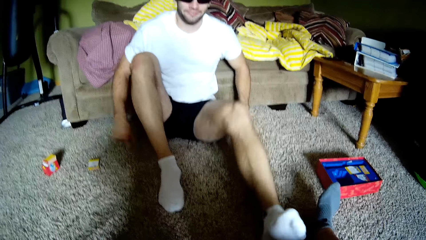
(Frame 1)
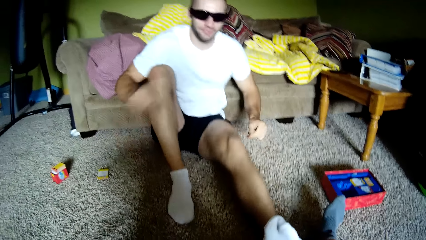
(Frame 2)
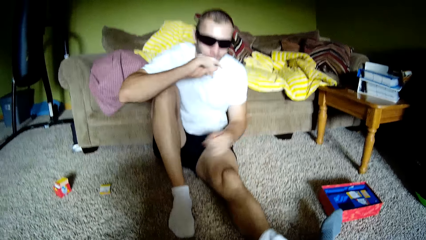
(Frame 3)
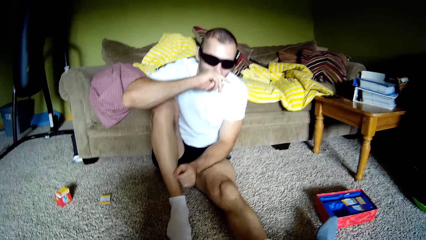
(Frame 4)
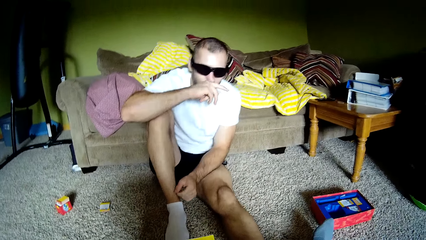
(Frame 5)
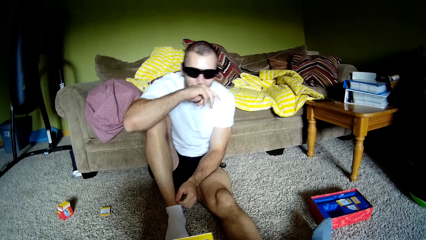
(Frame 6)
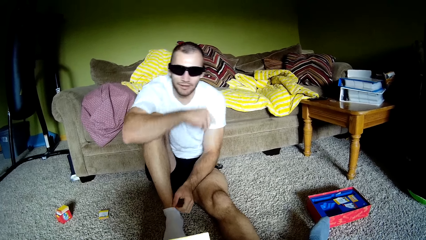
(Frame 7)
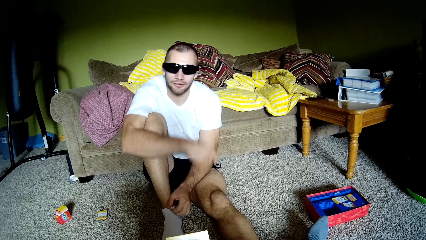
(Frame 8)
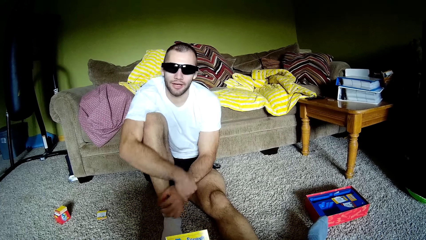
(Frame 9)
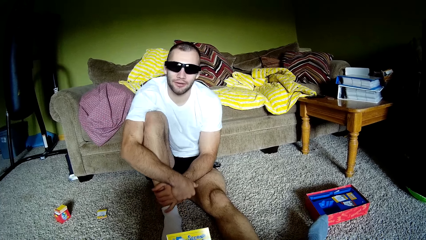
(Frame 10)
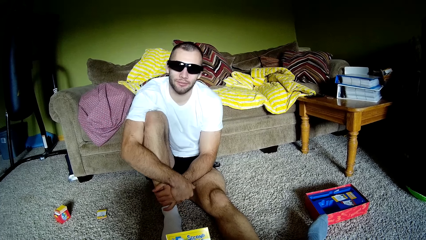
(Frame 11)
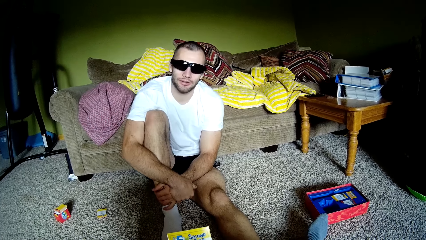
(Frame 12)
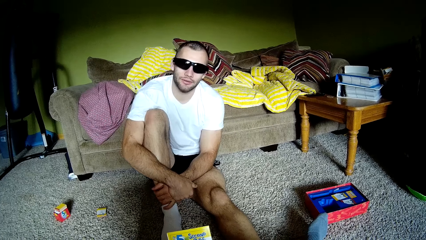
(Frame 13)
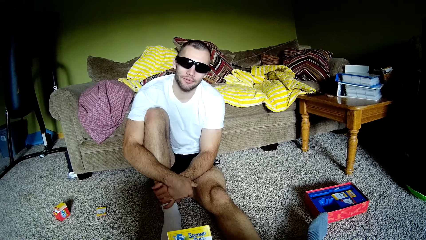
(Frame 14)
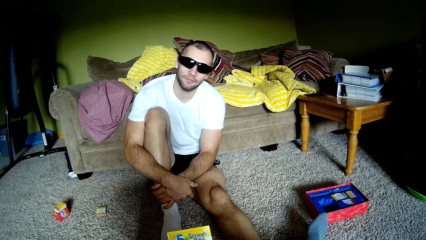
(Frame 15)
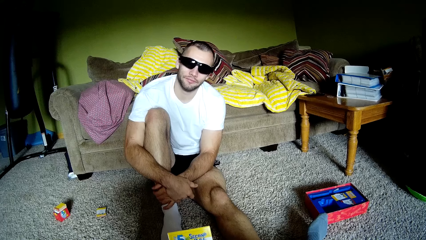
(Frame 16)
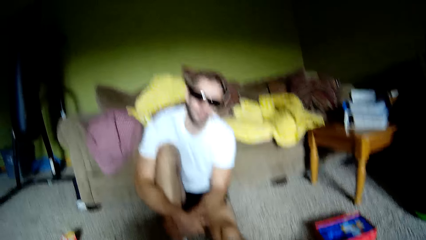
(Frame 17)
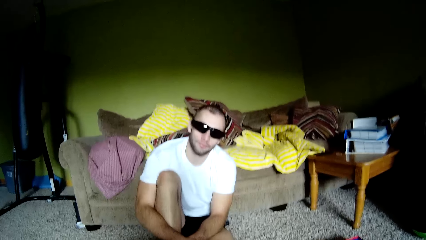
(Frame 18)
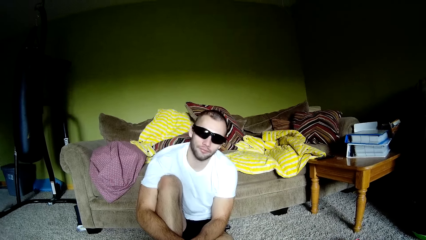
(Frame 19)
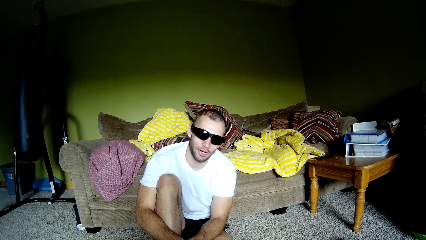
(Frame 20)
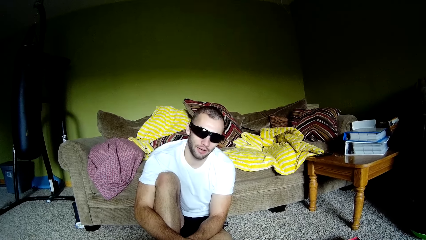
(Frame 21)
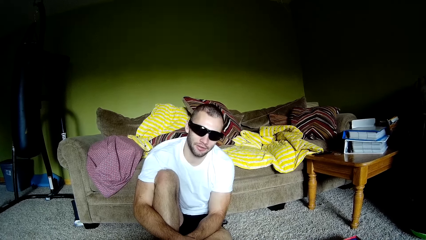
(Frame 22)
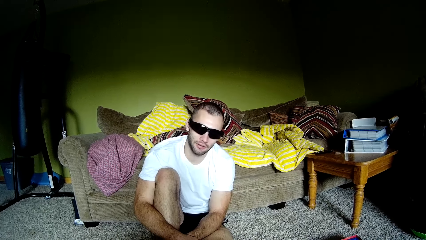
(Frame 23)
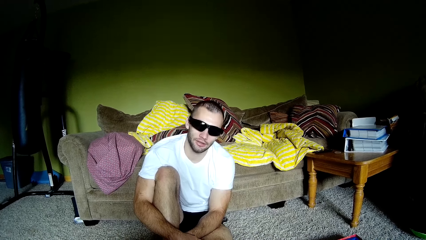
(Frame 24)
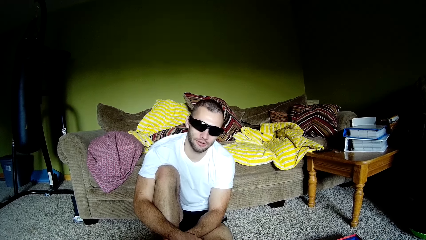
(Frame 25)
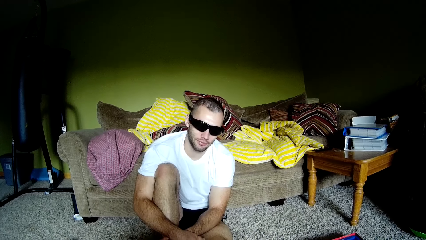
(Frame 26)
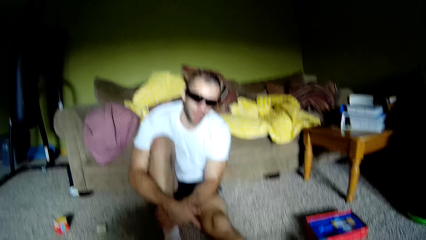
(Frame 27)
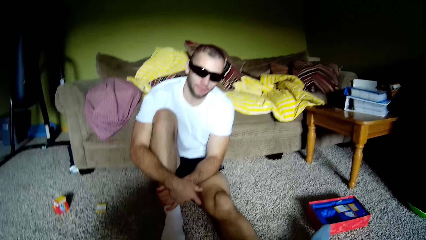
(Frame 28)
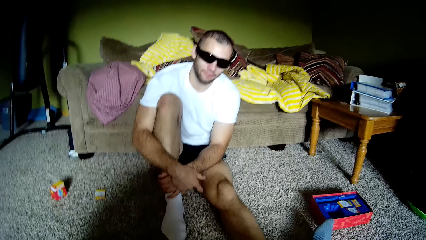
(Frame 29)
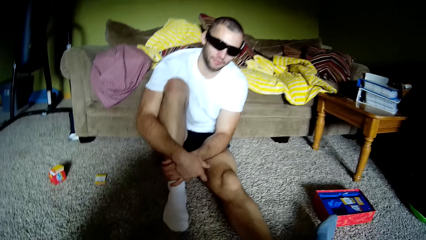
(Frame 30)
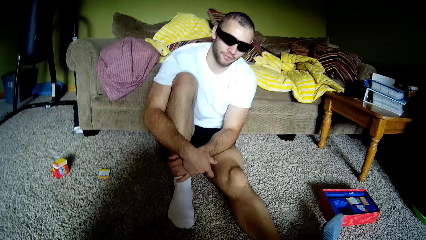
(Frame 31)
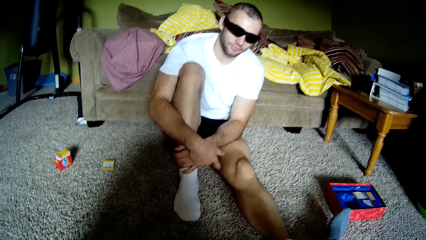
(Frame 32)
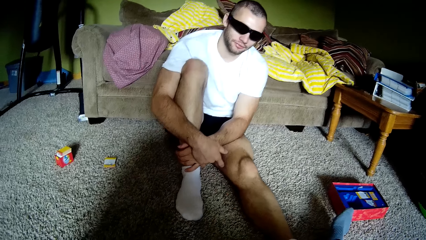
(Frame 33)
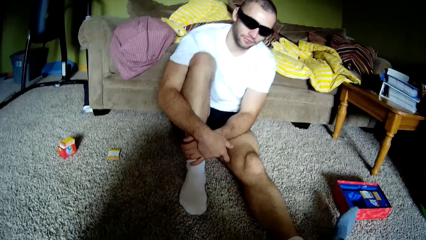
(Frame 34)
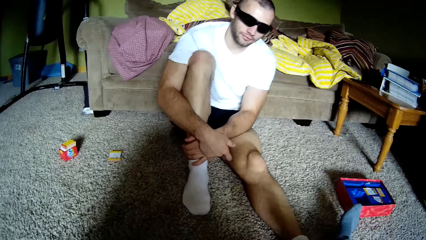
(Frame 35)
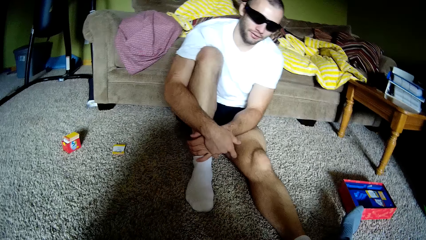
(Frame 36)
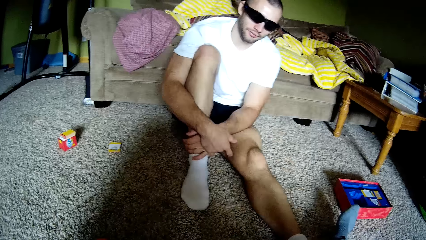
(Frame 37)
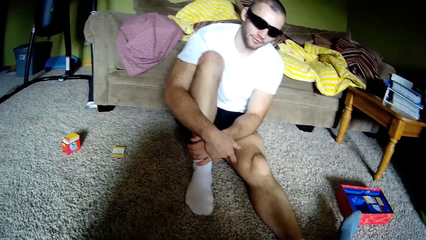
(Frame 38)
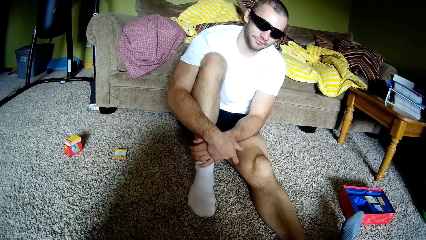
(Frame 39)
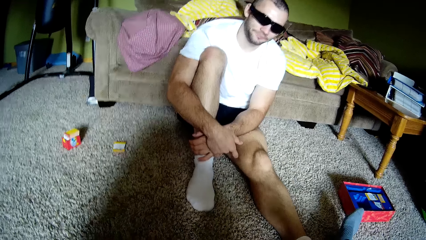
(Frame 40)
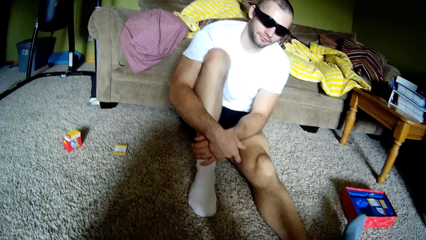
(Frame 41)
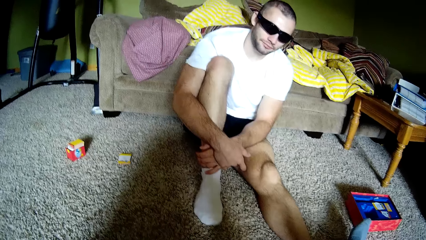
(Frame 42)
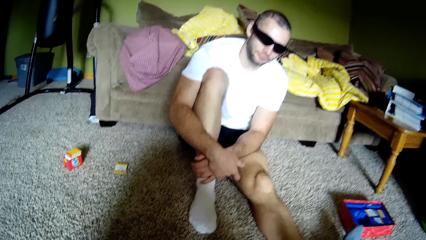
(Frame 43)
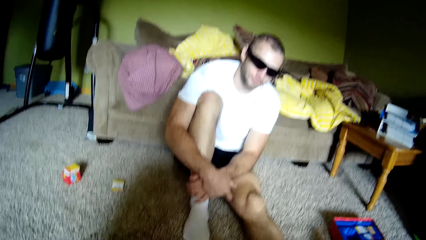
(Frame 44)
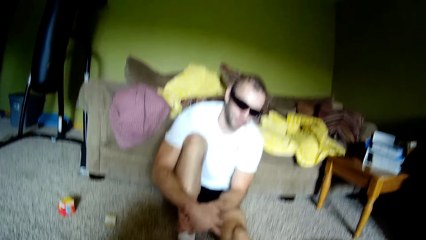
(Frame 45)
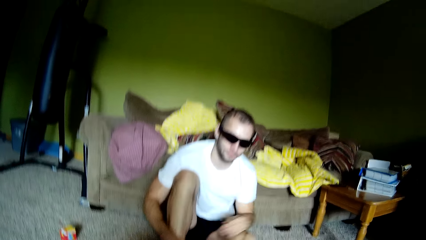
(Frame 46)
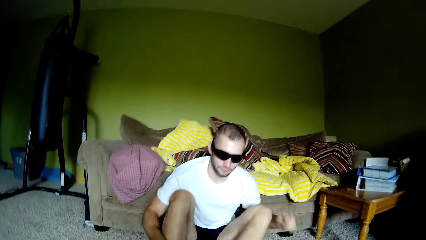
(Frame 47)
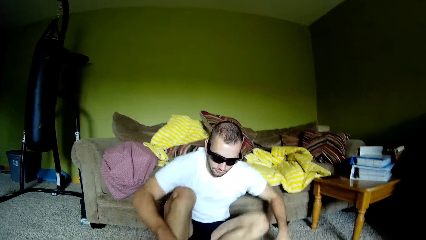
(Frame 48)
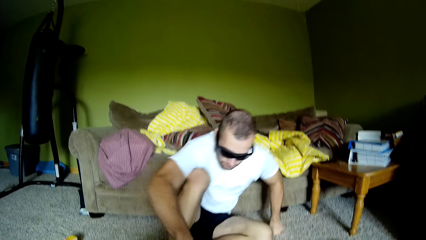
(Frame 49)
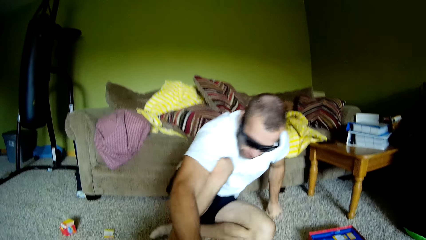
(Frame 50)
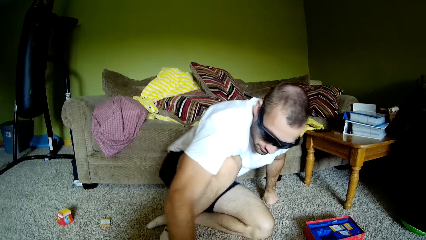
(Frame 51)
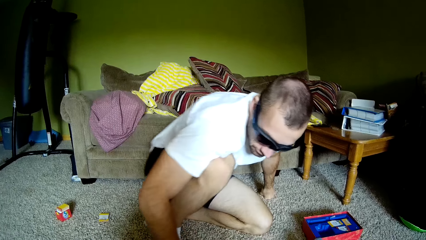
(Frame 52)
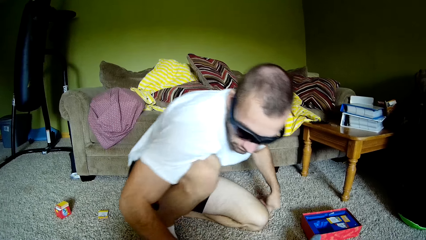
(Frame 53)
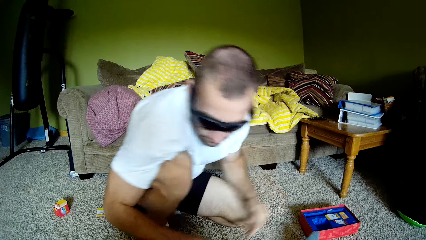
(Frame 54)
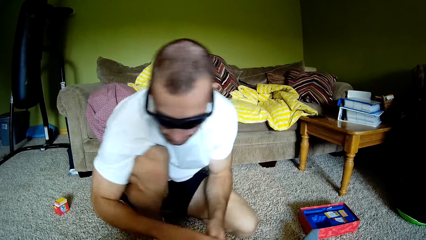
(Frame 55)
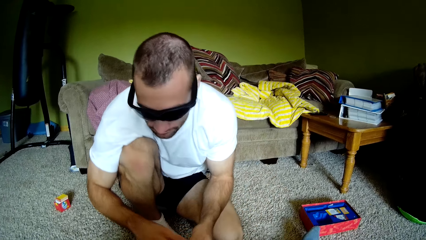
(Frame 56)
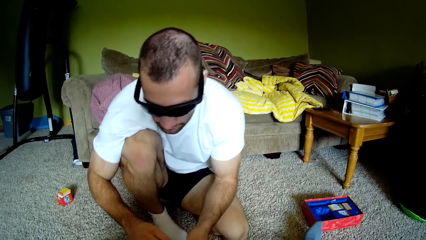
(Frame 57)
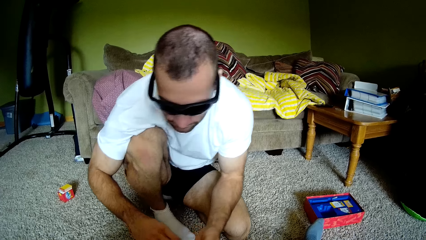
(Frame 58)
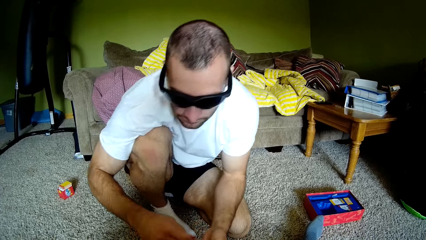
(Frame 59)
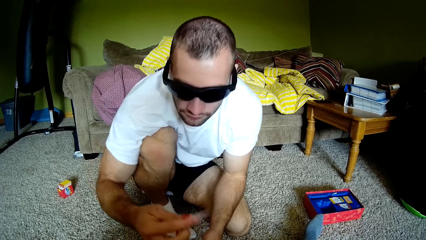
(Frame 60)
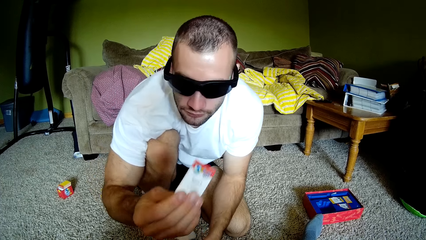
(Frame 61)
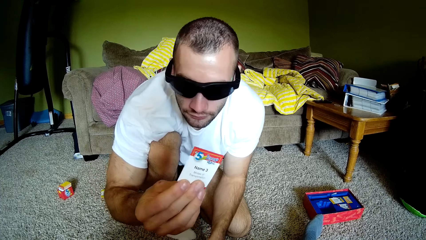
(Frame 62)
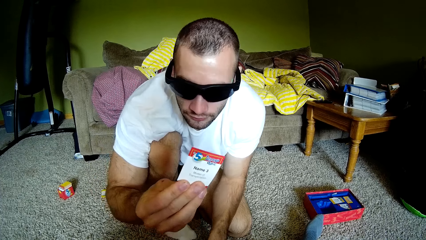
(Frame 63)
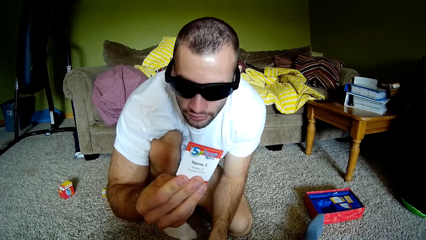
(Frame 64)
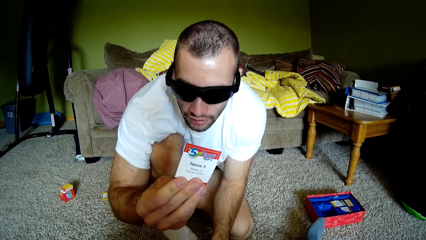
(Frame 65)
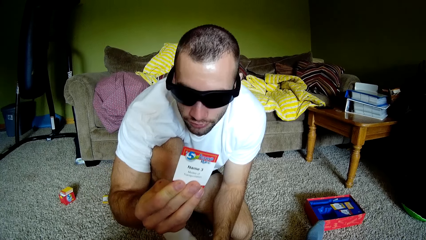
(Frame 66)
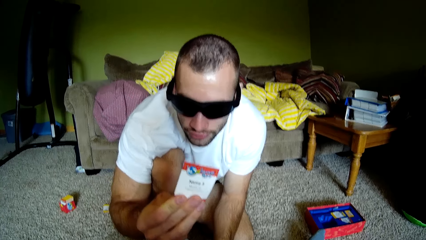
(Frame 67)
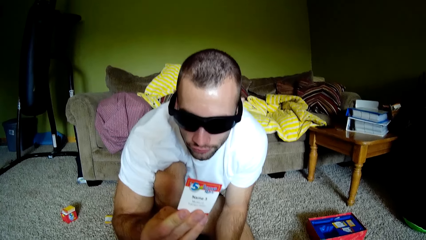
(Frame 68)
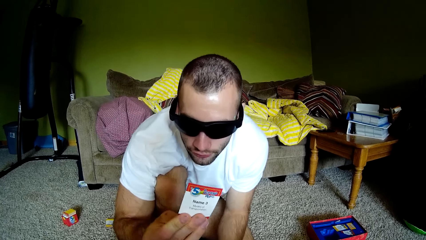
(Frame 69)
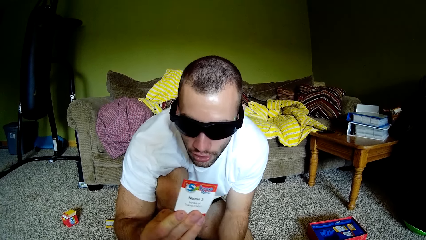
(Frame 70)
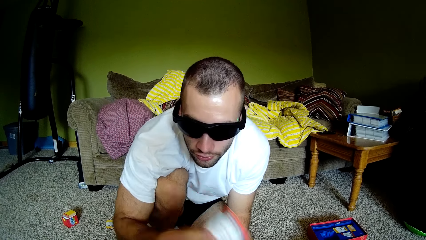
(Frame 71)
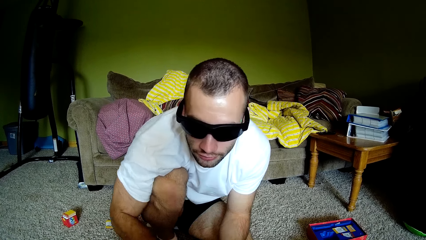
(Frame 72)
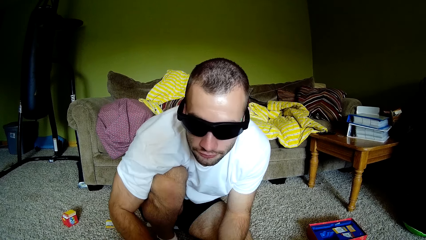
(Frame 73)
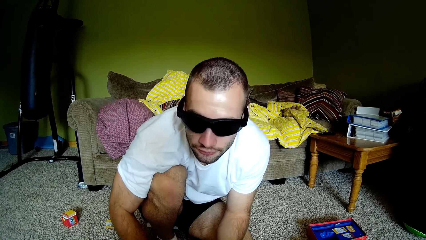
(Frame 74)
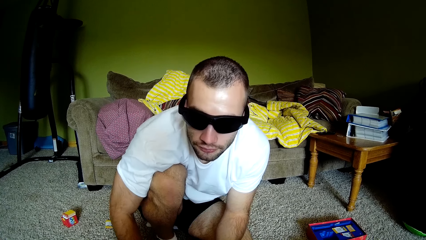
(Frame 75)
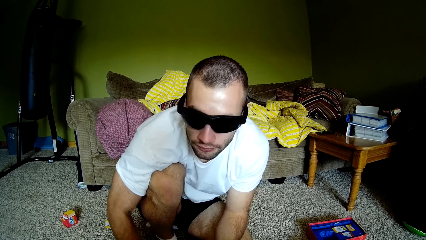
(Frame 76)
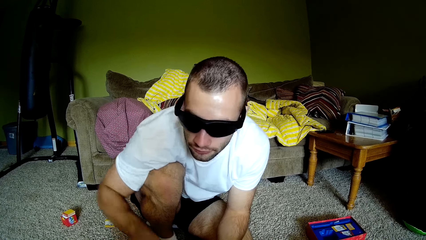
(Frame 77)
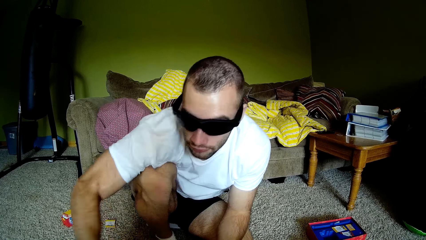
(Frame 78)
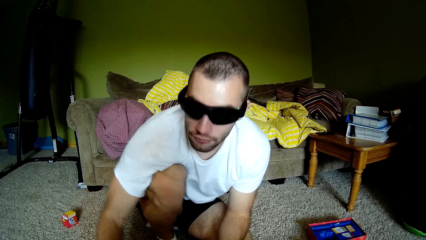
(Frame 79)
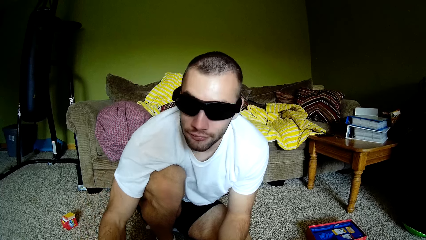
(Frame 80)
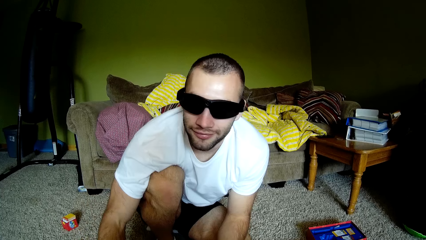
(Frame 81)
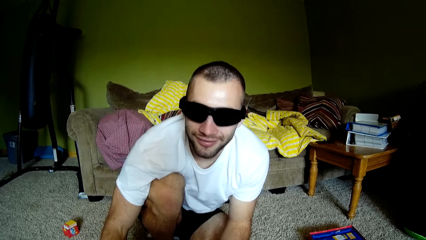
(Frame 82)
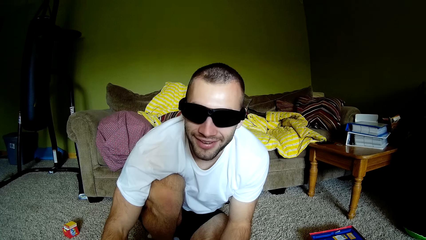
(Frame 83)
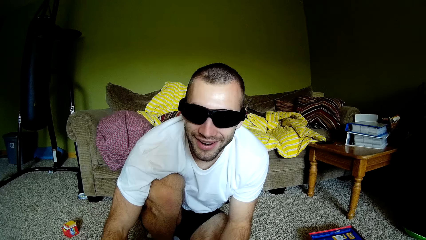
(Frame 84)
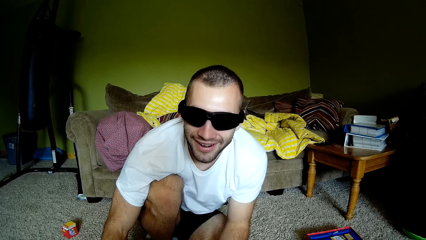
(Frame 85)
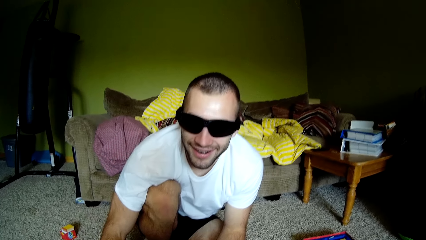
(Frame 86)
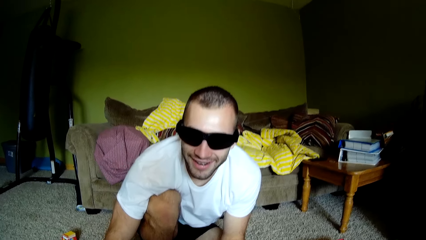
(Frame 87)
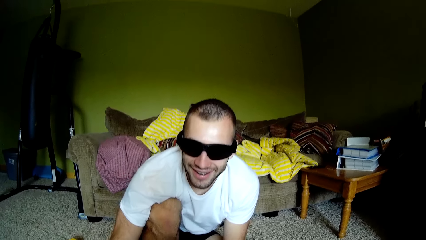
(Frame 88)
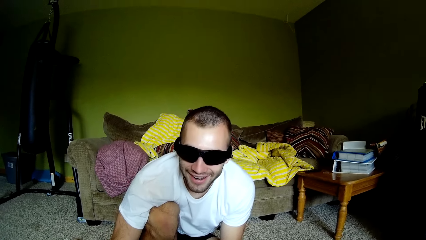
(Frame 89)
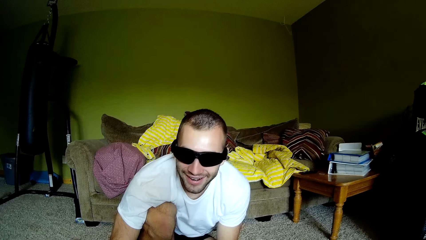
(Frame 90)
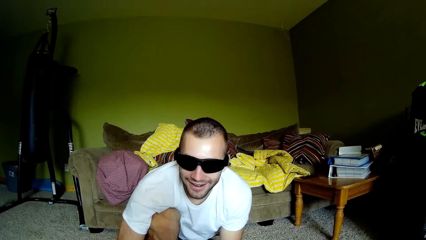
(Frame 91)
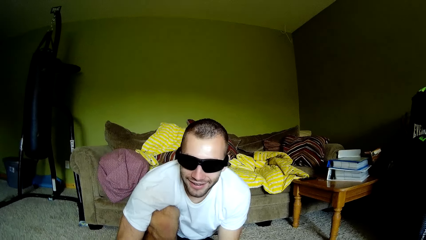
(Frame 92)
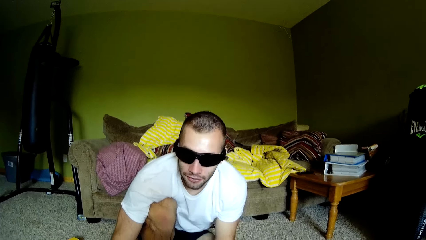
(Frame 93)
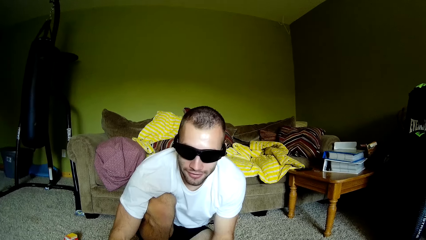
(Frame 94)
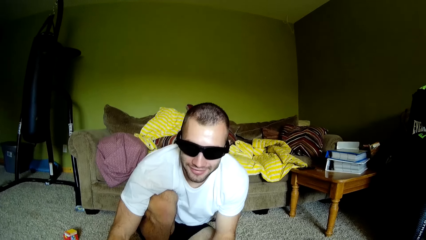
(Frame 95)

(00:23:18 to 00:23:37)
The man moves his legs, lifts his hand, moves hands, rubs the nose, moves hands and puts down his hand. The camera wearer talks to the man. They look around. The man talks to the camera wearer. The camera wearer looks around. The man wakes up, moves towards the camera wearer, holds the card, shows the card, talks to the camera wearer, puts down the card, reads the card and moves hands. The camera wearer talks to the man. The man smiles.
